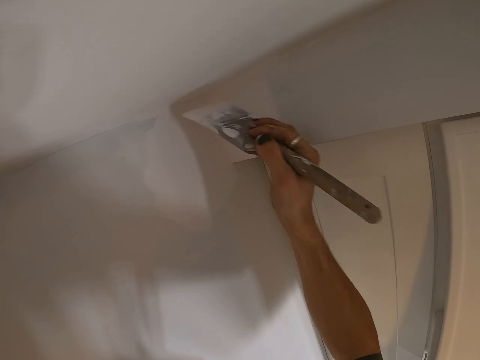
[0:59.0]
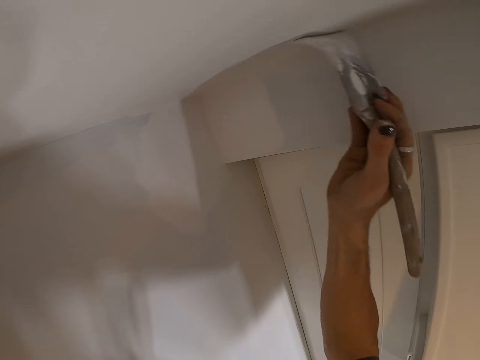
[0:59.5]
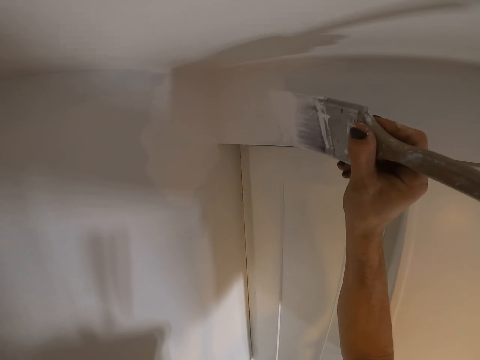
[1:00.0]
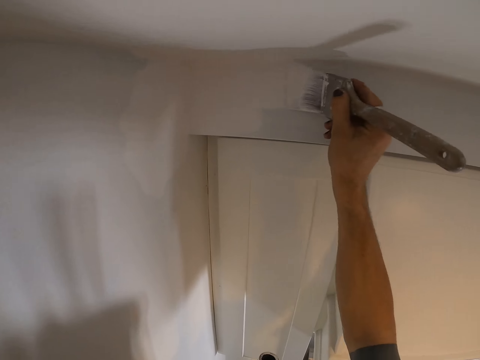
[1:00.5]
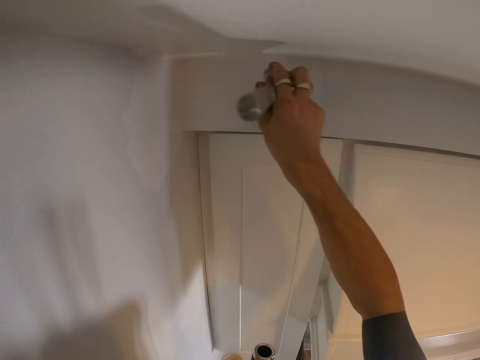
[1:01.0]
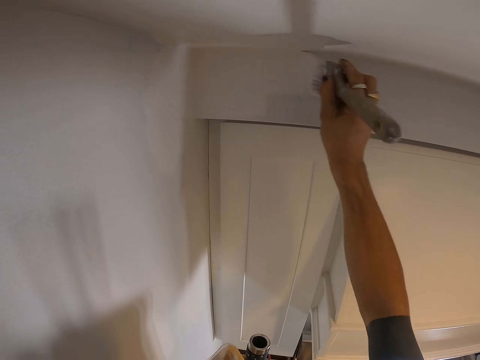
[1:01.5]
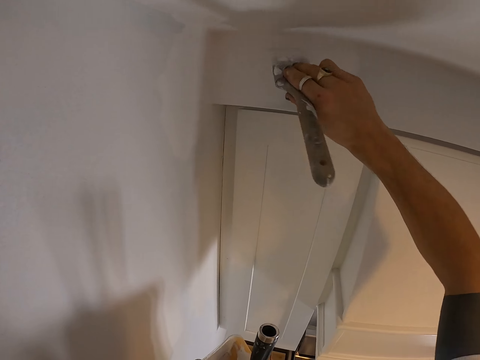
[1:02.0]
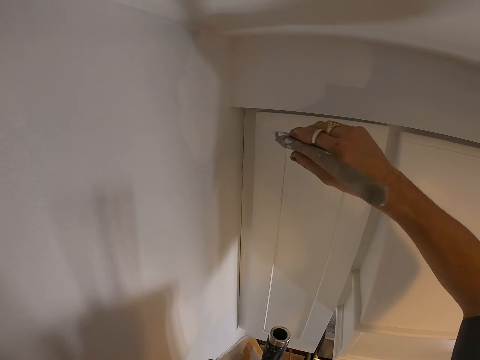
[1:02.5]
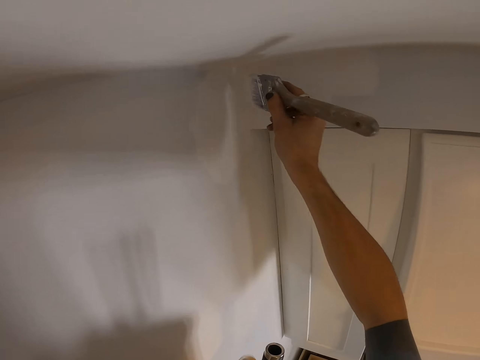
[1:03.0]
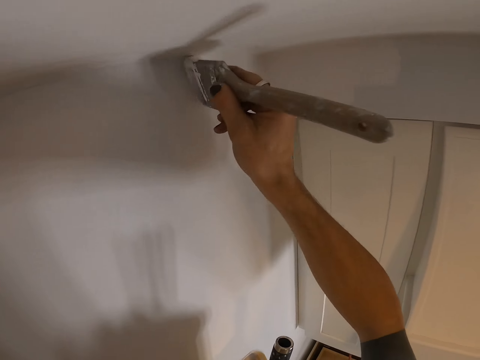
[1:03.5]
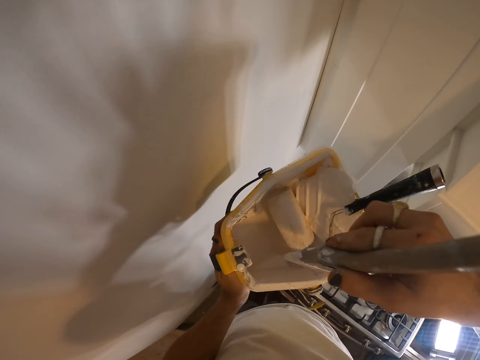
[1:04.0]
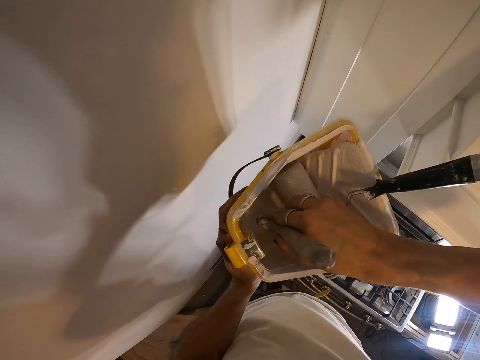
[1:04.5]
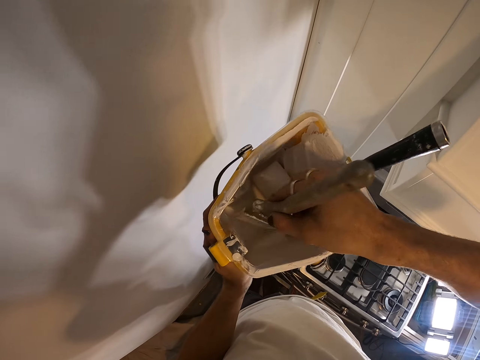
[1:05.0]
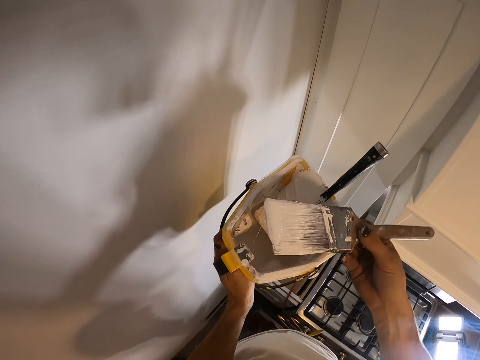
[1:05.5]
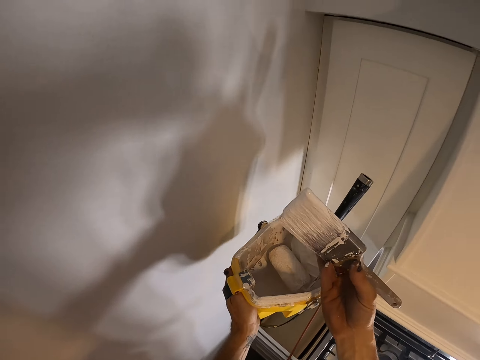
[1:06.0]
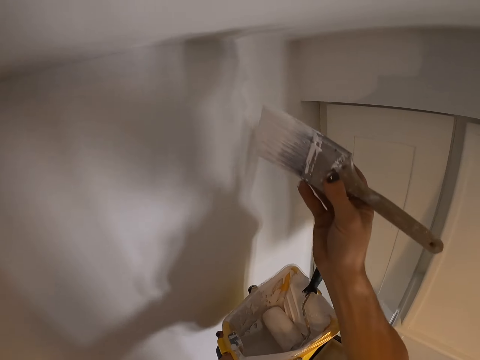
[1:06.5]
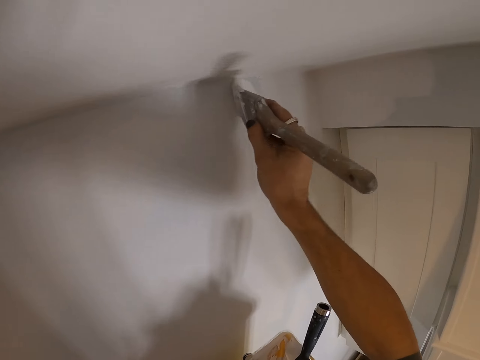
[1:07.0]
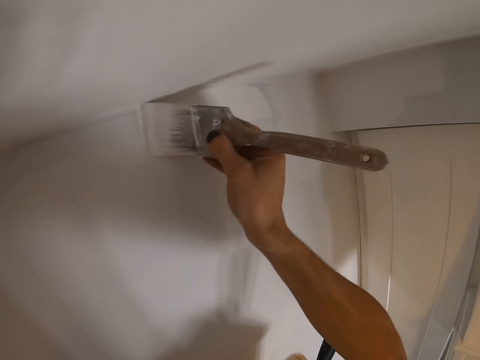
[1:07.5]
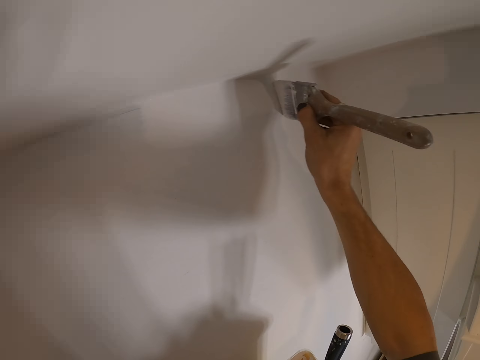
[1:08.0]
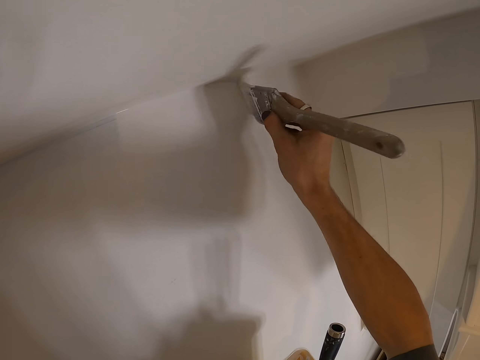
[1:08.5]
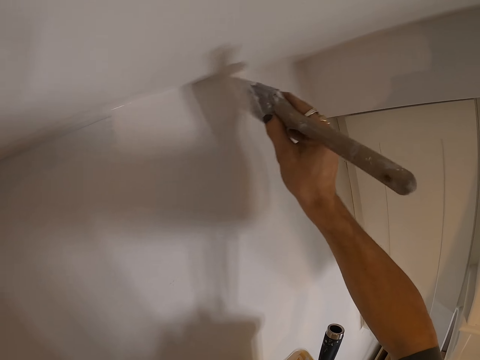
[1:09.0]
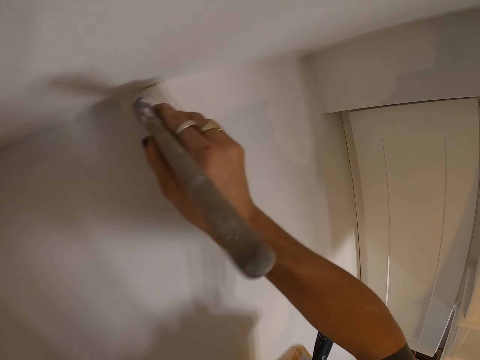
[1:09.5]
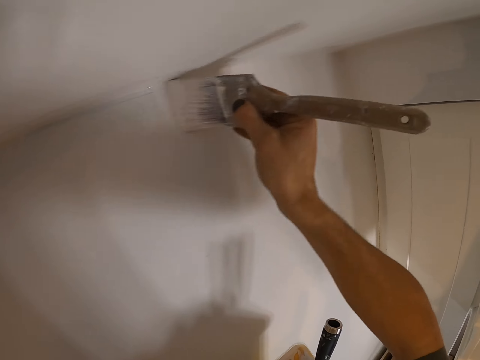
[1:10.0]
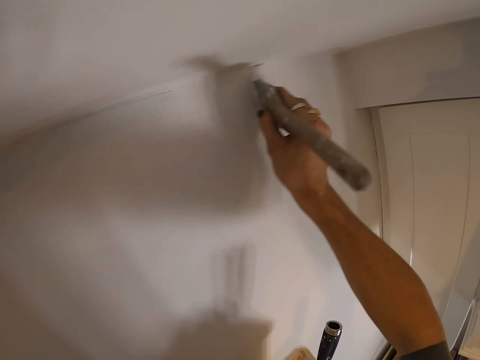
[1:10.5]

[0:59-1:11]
The camera wearer dips the paint brush into the roller tray or paint bucket. They continue to paint the wall with the paint brush.

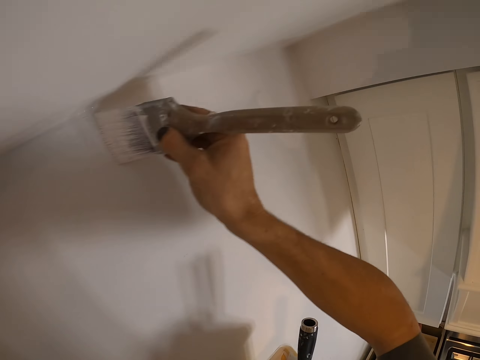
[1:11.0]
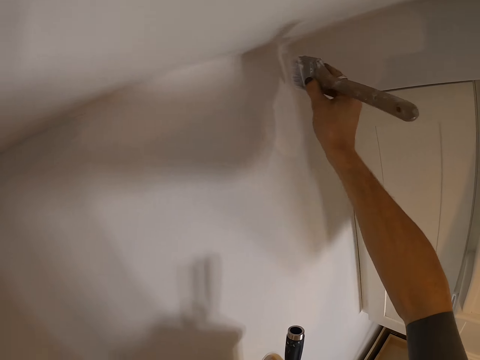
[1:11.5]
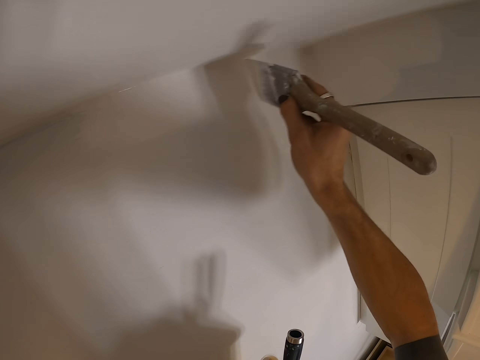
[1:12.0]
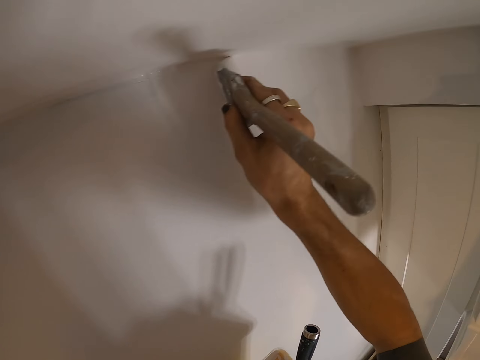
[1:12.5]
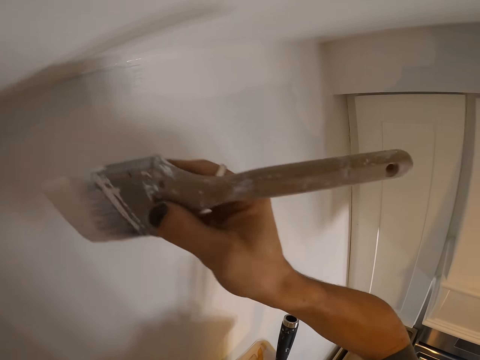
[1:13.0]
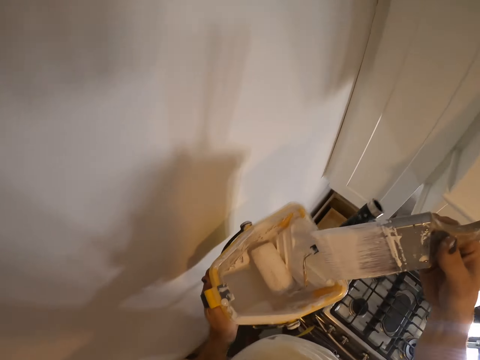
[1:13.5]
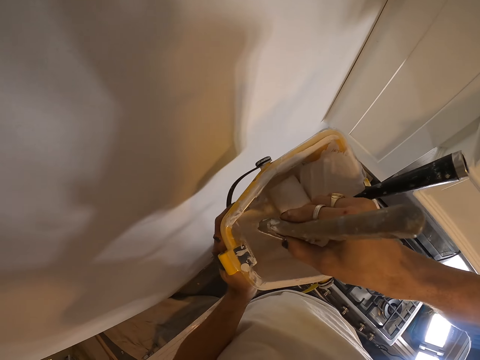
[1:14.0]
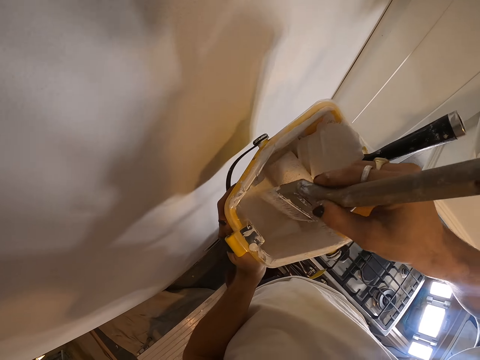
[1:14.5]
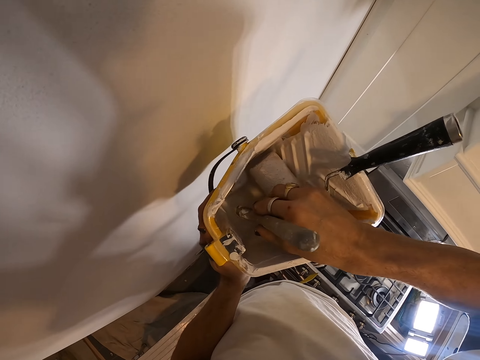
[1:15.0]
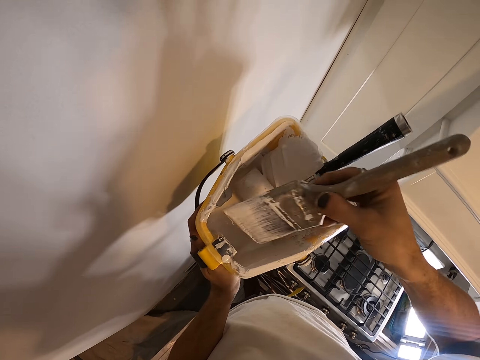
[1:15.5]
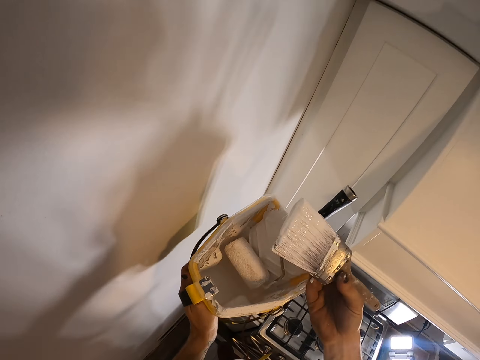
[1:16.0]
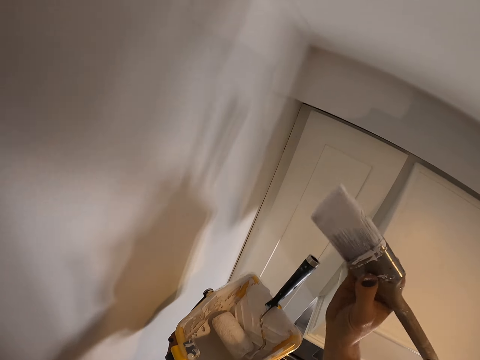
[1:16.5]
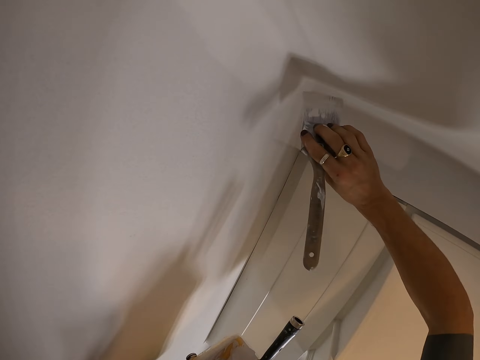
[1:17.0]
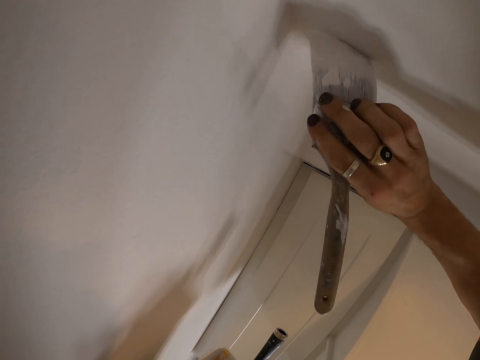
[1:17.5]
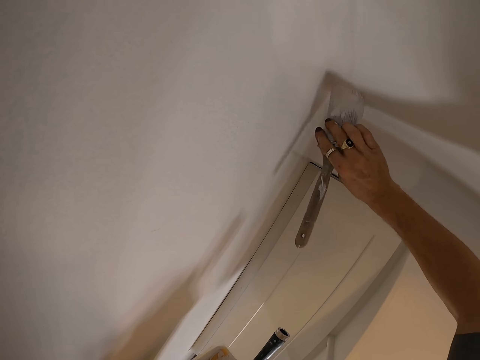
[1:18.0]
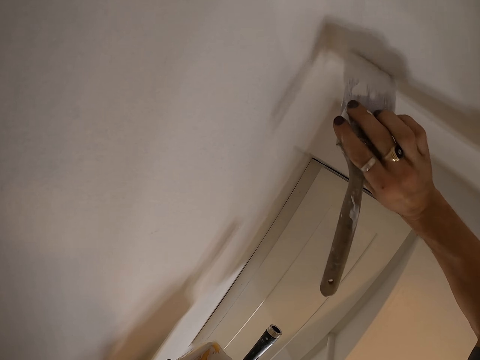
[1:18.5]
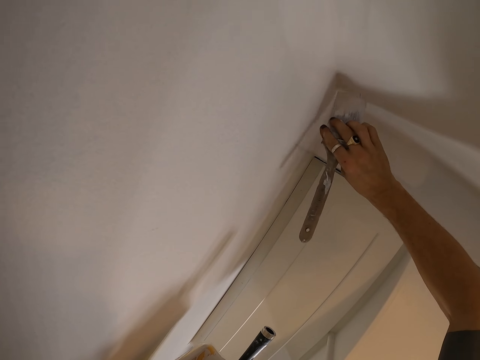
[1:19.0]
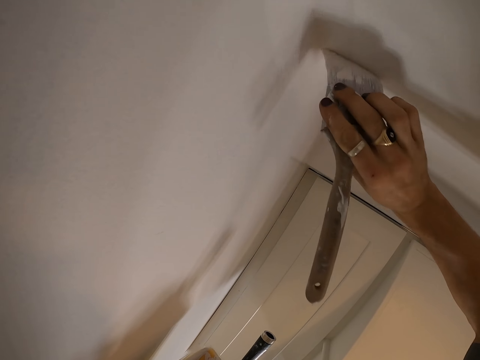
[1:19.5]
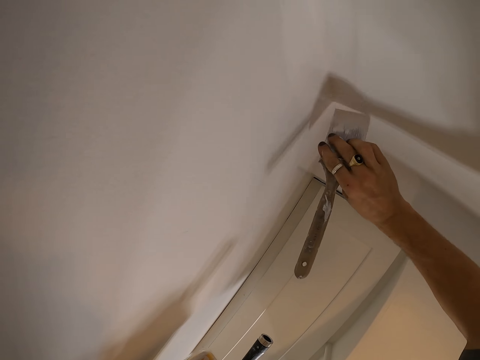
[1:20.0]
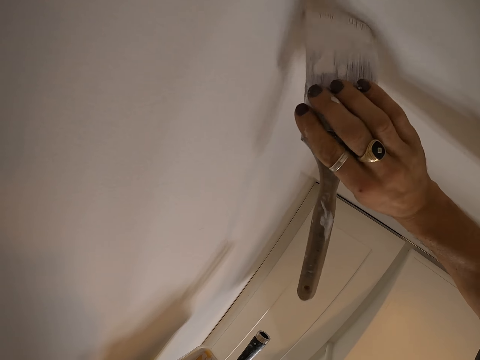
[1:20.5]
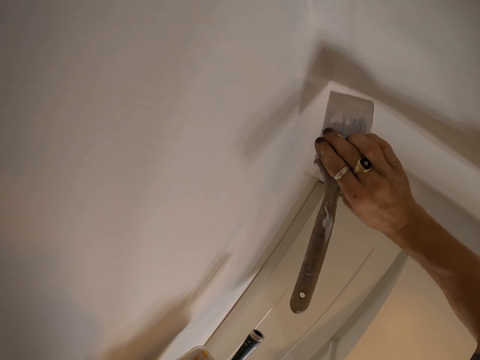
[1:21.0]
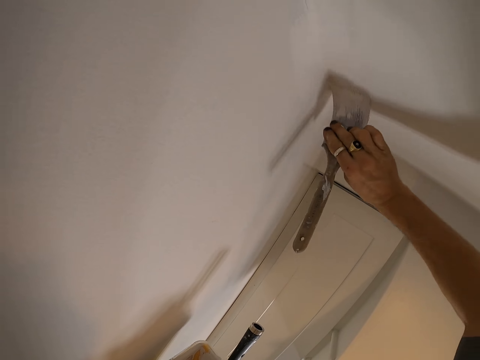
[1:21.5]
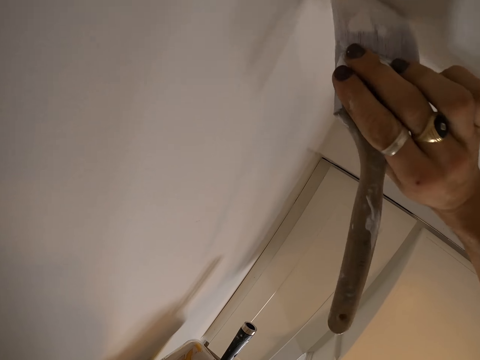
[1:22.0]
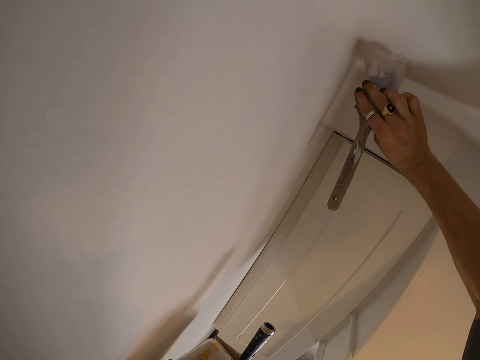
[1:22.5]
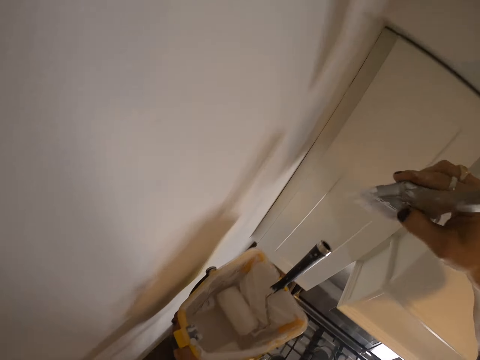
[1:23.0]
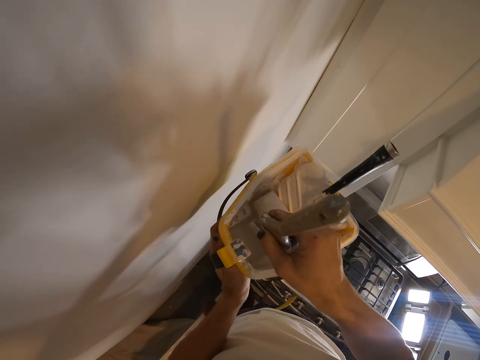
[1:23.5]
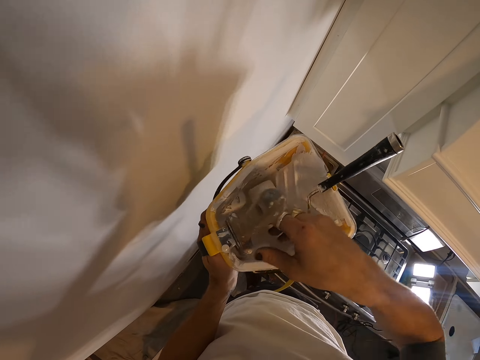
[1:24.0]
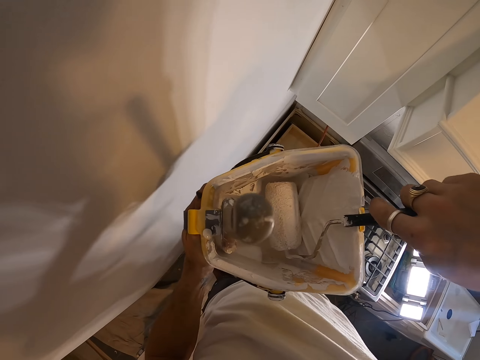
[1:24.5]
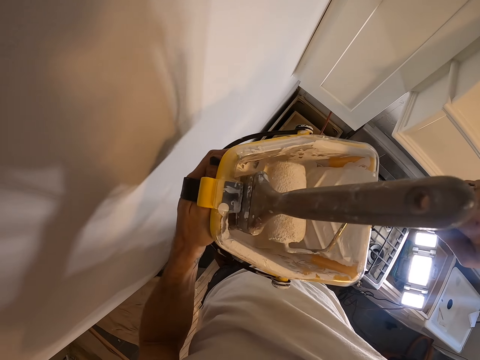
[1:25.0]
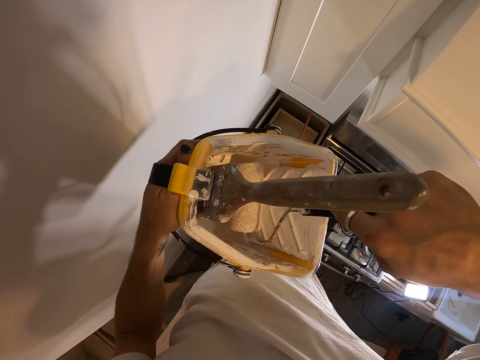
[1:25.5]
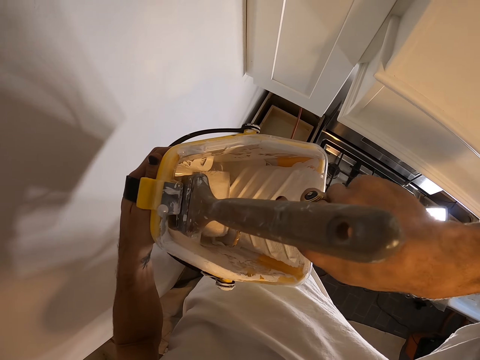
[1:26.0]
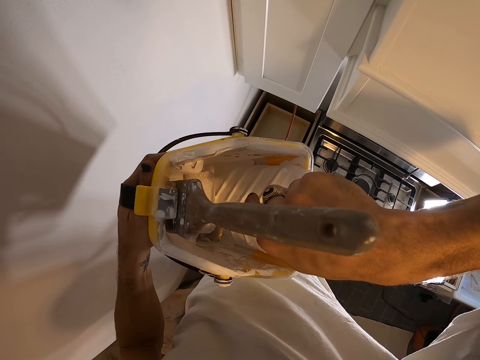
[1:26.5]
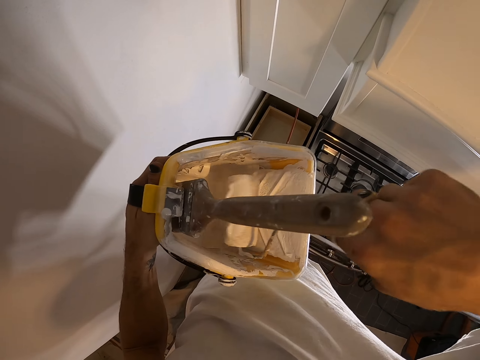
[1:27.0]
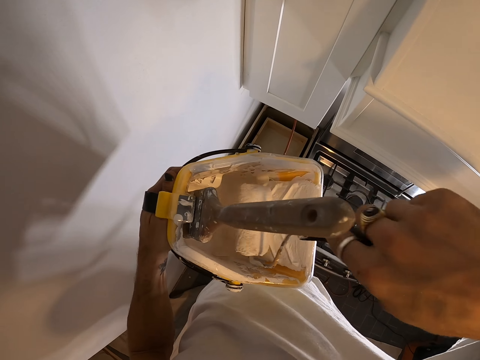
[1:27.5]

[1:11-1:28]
The camera wearer dips the paint brush into the roller tray or paint bucket. They continue to paint the wall with the paint brush. They dip the paint brush into the roller tray or paint bucket. They take a paint roller from the paint bucket.
